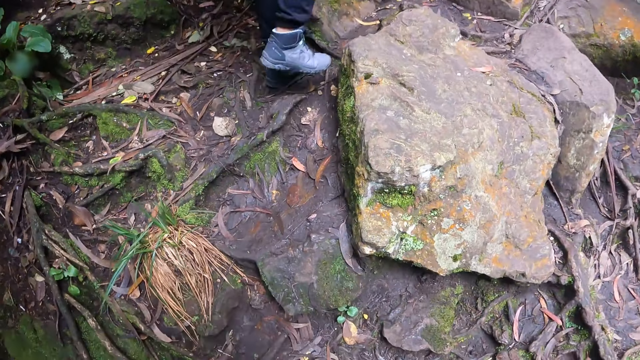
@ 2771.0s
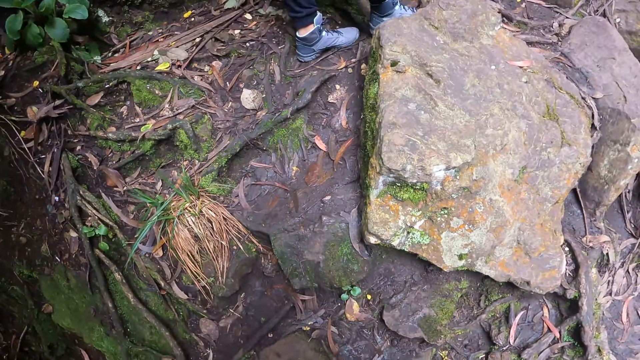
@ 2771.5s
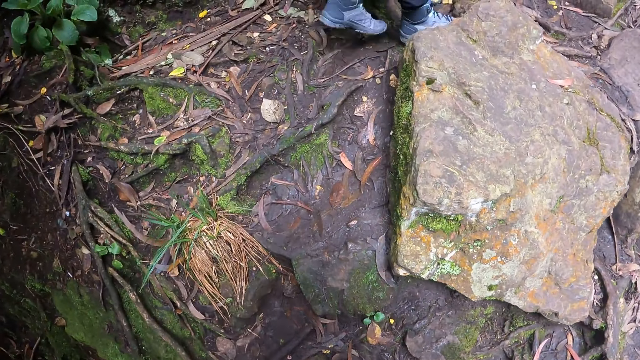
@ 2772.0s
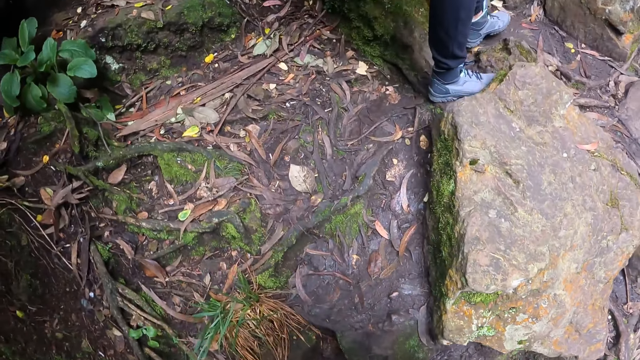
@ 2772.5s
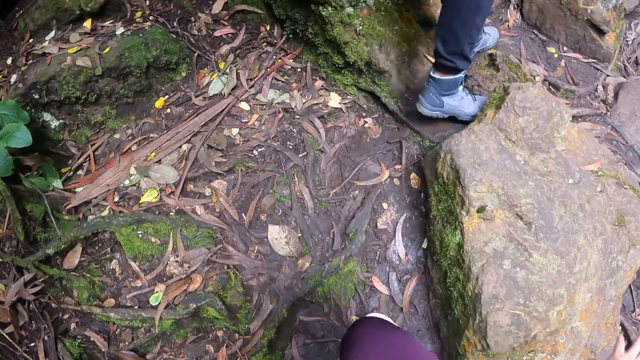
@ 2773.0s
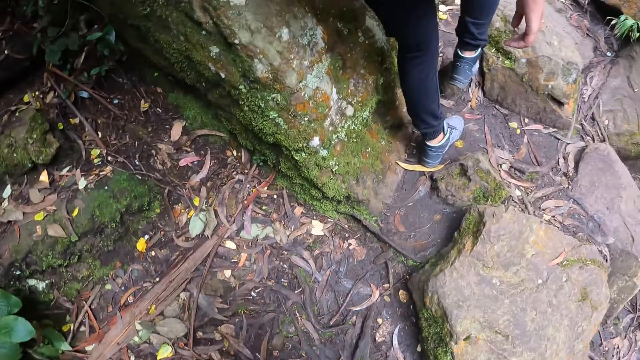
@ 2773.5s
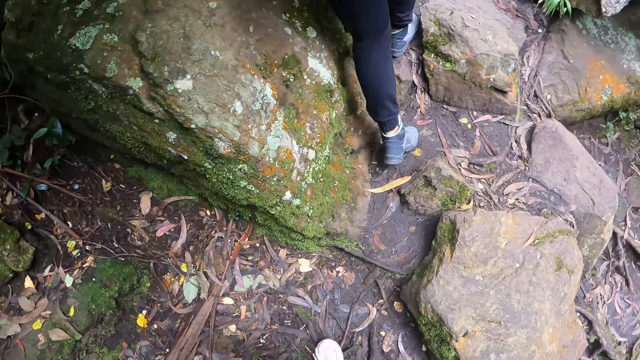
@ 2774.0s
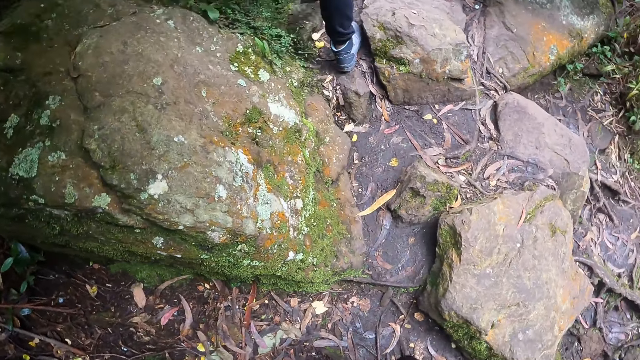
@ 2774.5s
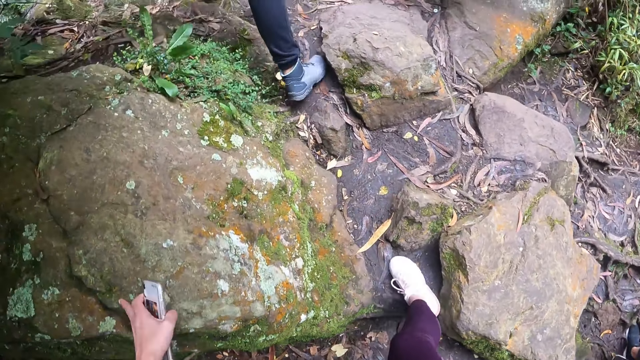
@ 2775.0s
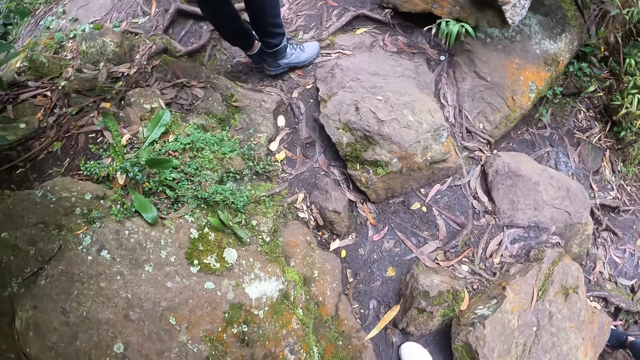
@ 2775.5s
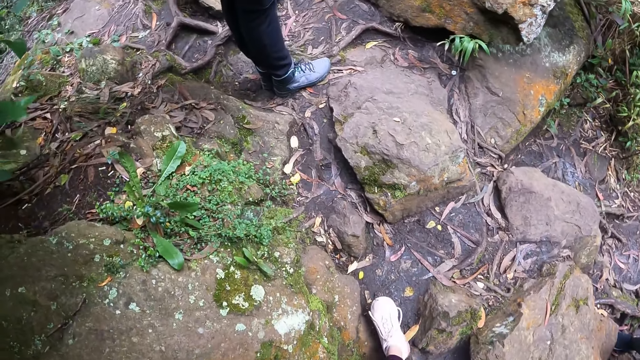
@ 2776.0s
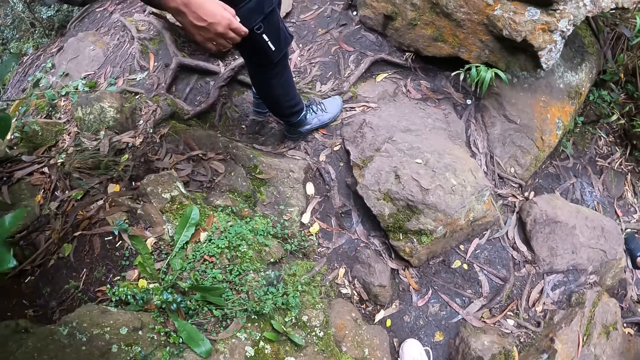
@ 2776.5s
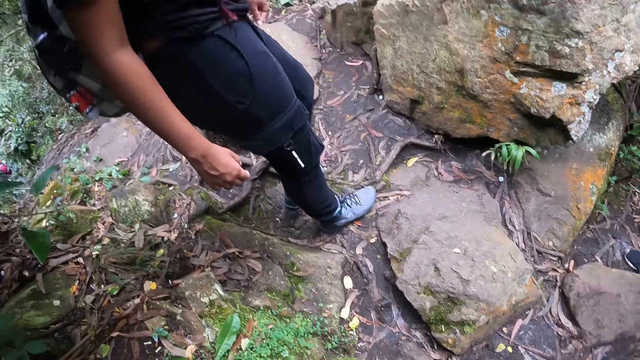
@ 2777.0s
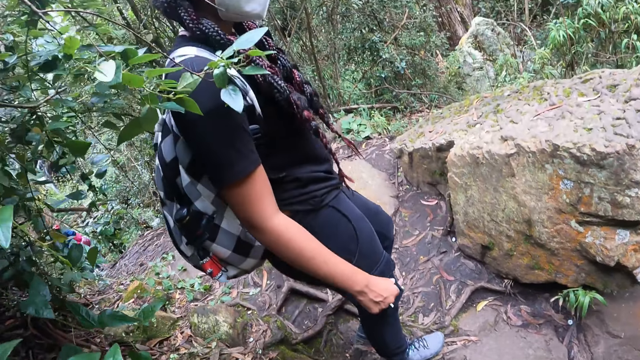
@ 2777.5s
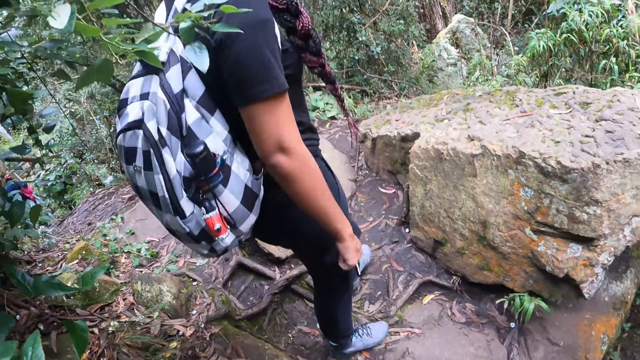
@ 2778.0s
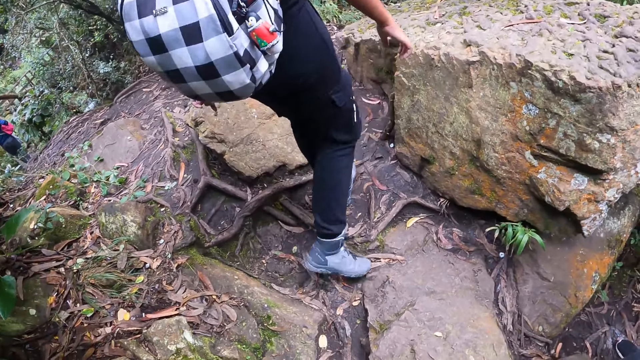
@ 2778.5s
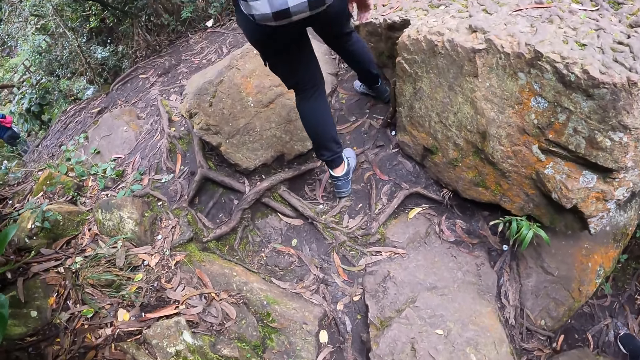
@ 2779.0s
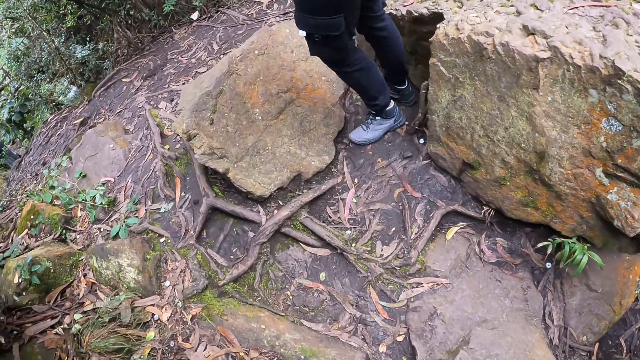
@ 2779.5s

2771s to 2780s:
The camera wearer interacts with a woman. They climb up the rocks. They climb the mountain.

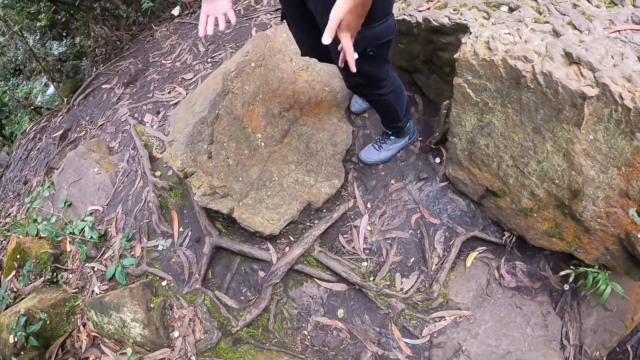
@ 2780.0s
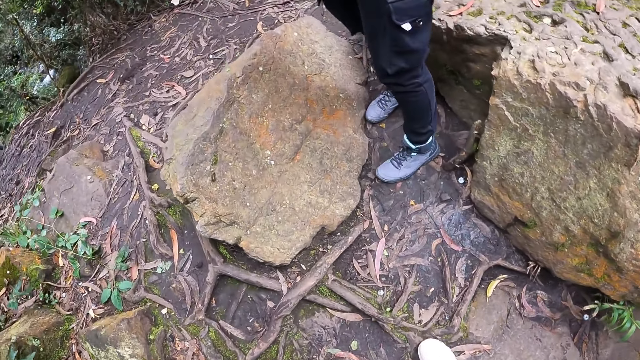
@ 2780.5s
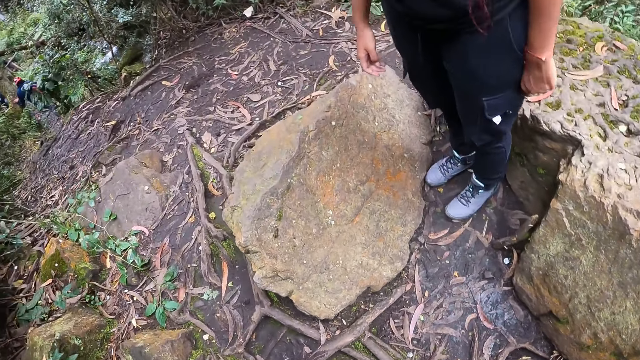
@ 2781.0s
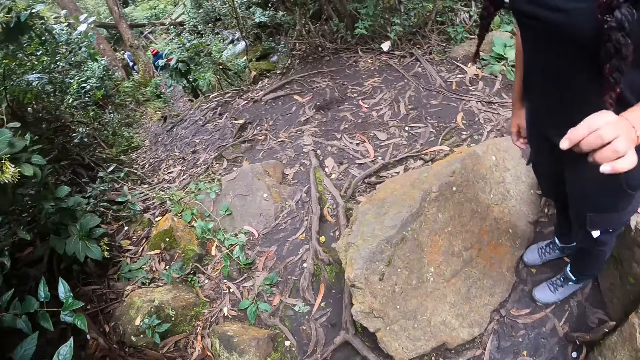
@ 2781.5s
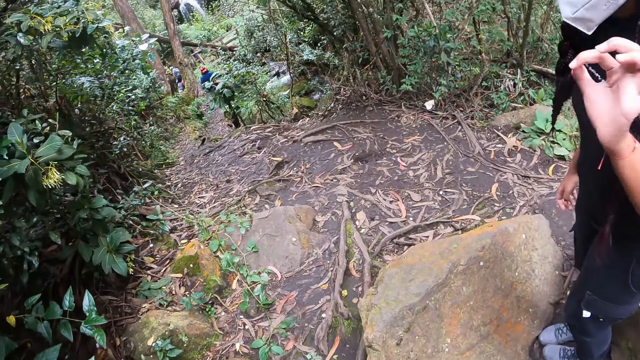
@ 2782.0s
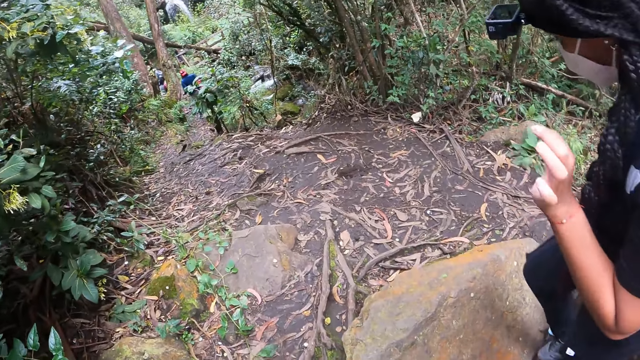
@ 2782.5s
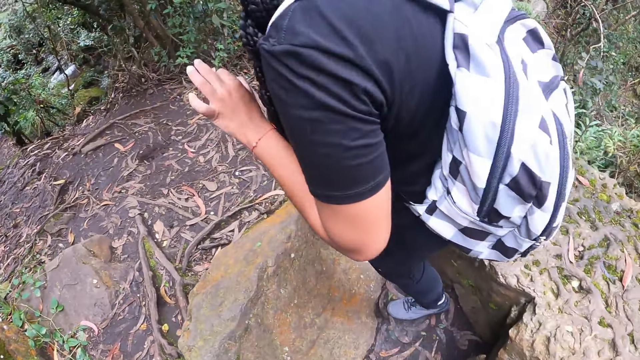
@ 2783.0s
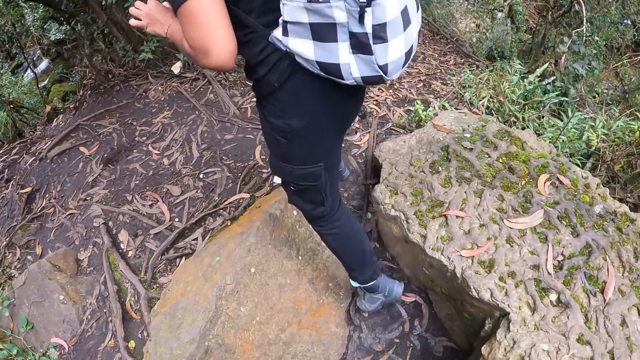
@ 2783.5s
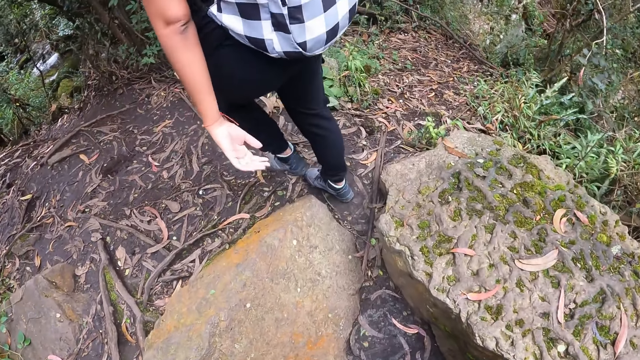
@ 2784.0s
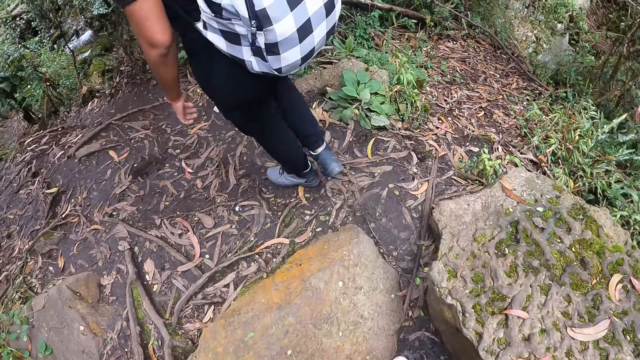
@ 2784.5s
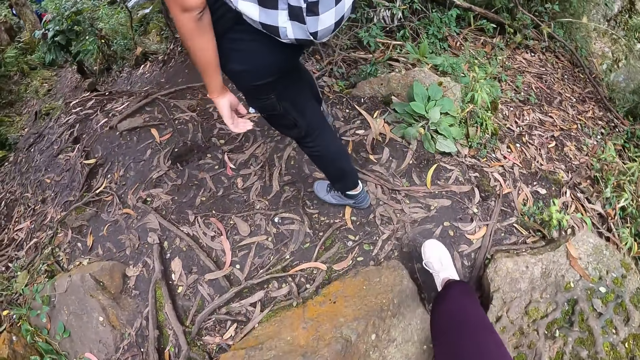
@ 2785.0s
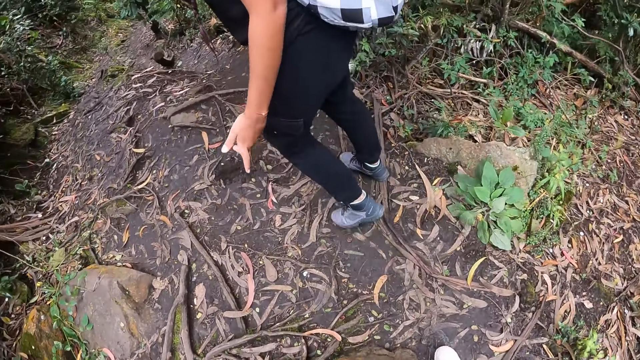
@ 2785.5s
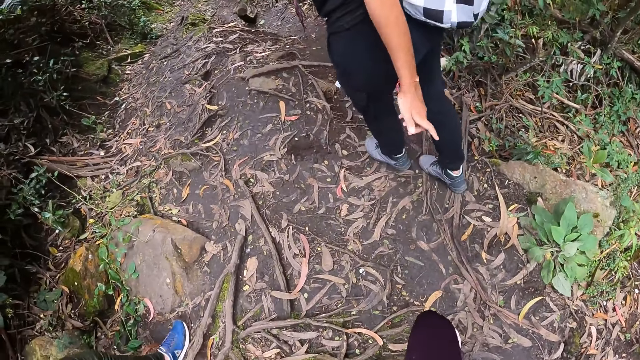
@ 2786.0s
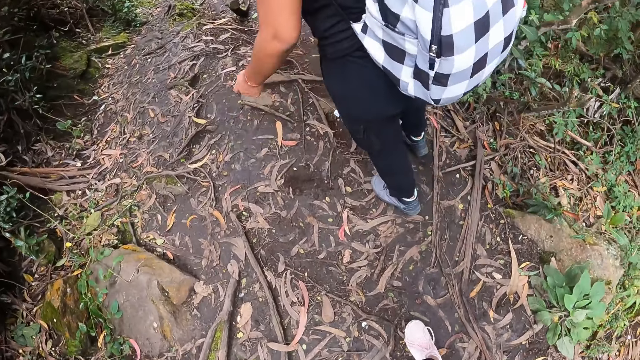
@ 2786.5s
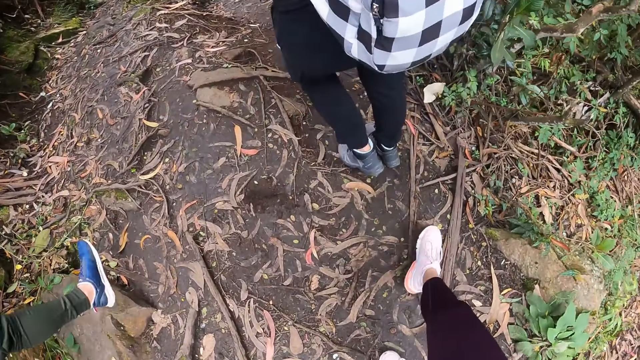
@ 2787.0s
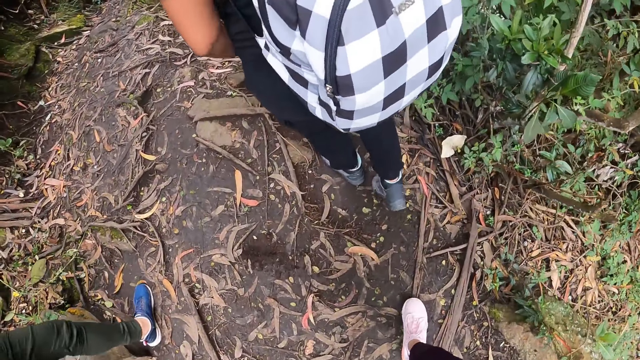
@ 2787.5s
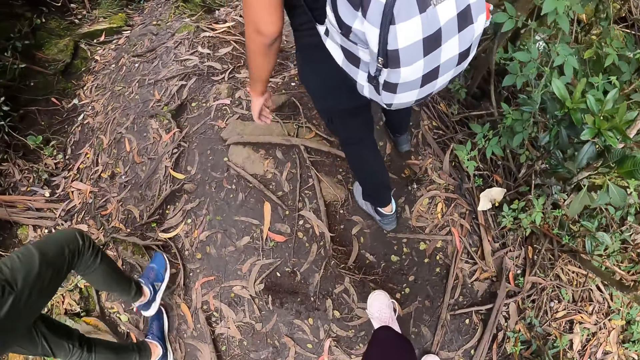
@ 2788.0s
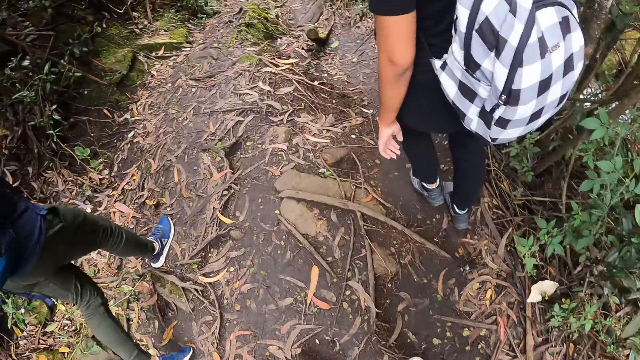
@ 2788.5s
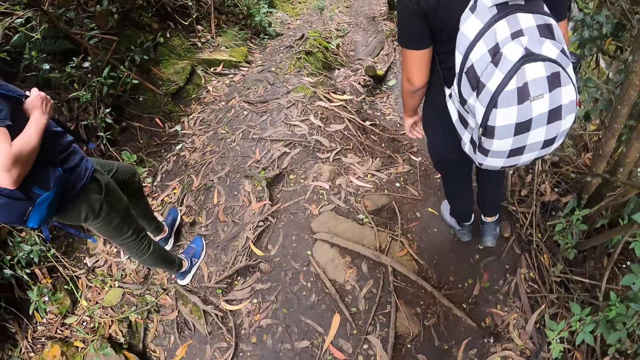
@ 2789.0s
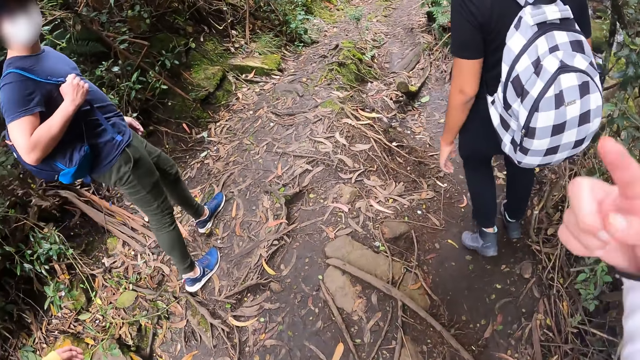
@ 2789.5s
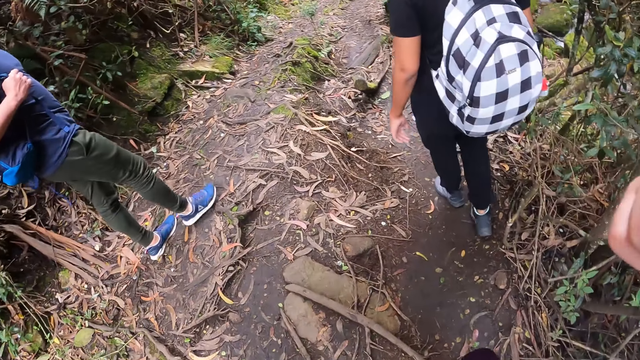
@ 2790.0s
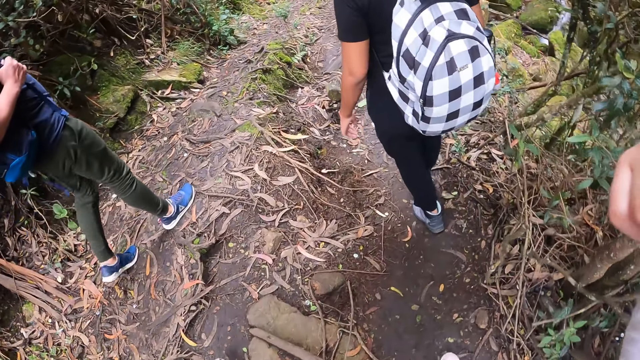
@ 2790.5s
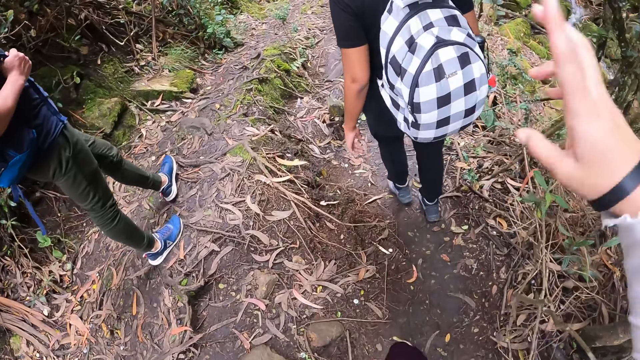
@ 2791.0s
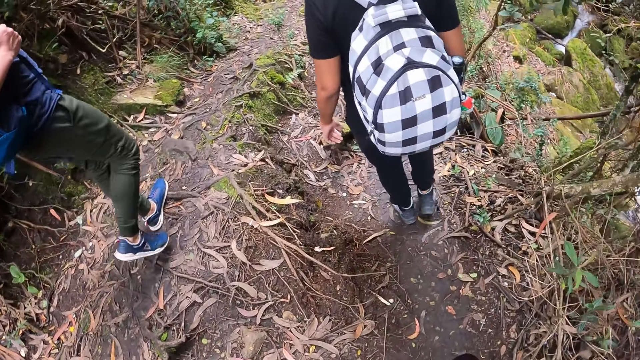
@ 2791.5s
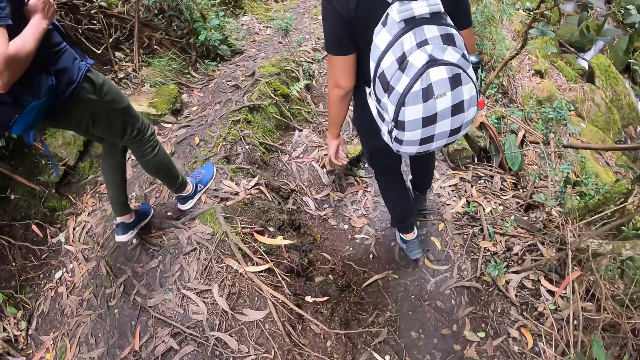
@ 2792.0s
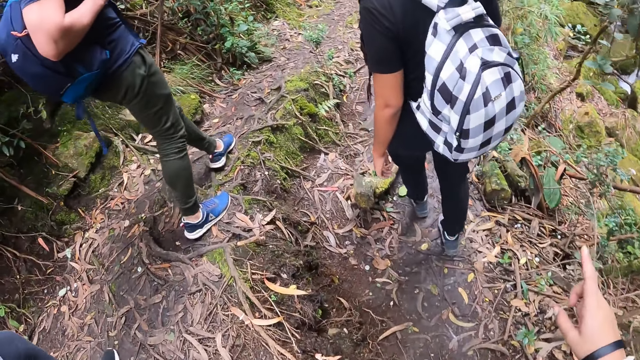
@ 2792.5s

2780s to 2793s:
The camera wearer converses with a lady. They walk on the jungle trail. They walk on the mountain with a man, a woman and another woman.
